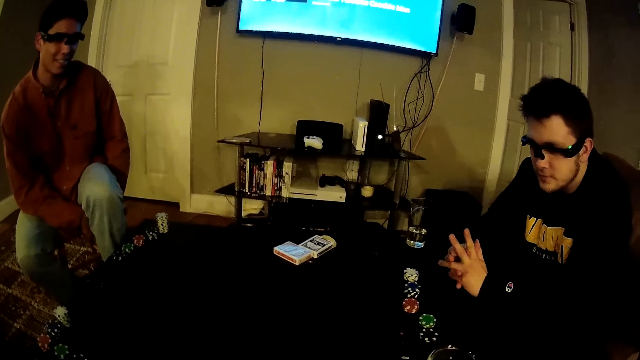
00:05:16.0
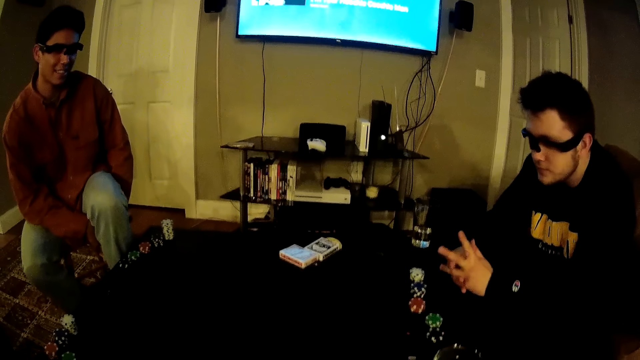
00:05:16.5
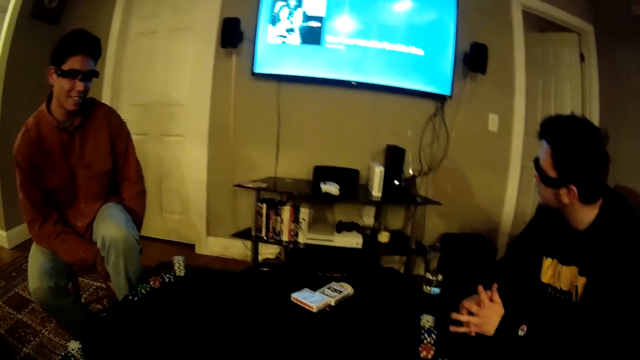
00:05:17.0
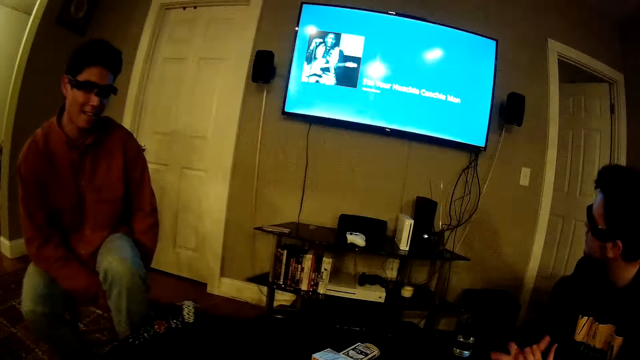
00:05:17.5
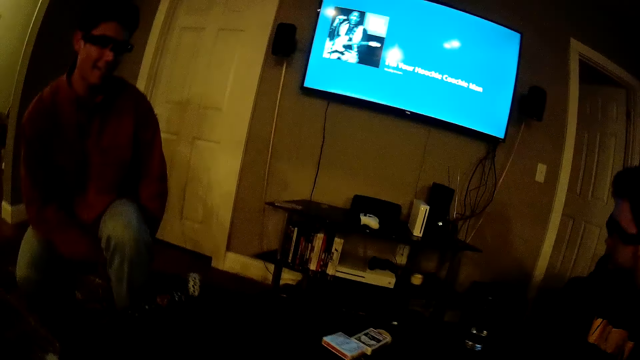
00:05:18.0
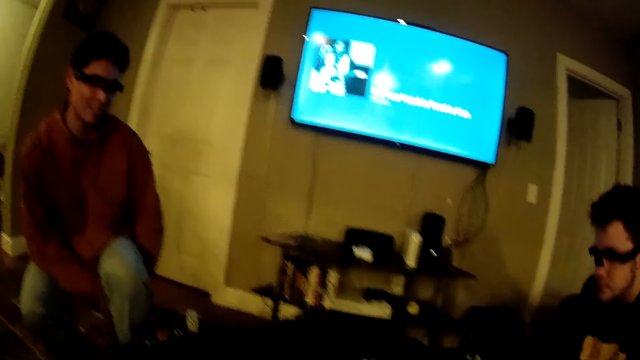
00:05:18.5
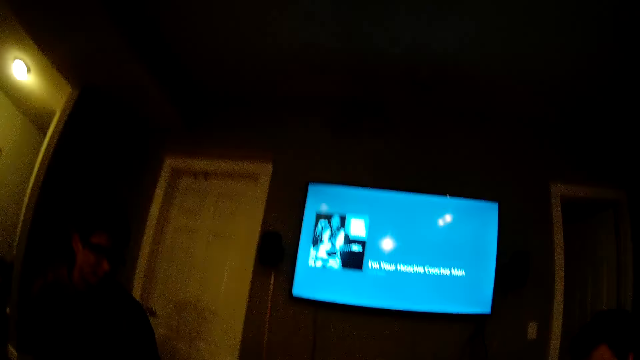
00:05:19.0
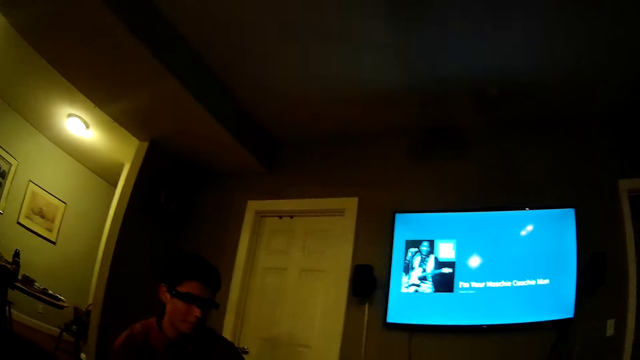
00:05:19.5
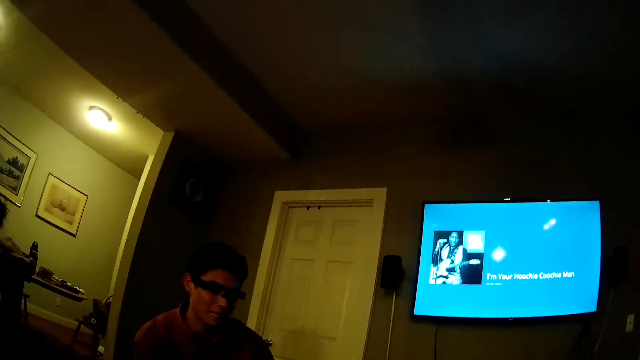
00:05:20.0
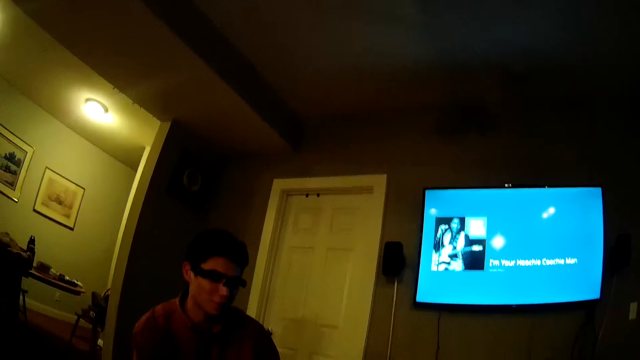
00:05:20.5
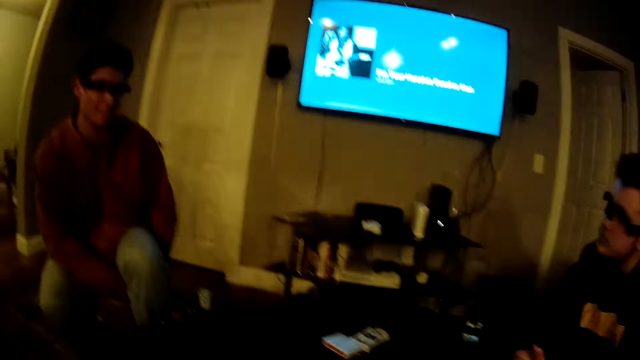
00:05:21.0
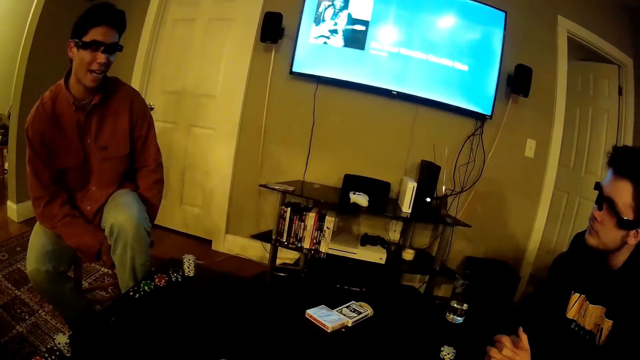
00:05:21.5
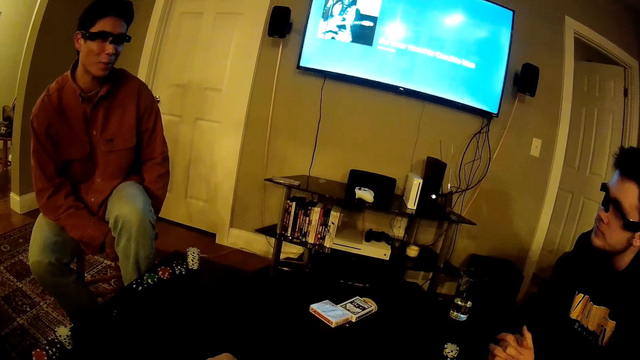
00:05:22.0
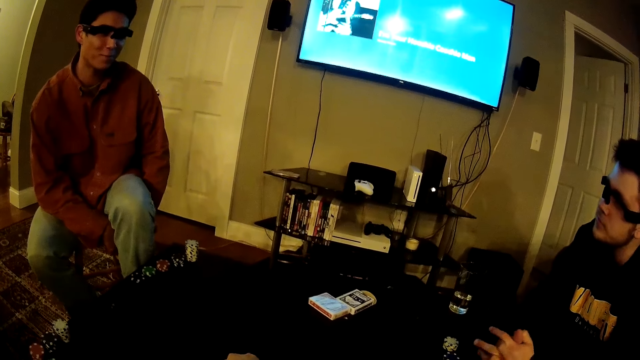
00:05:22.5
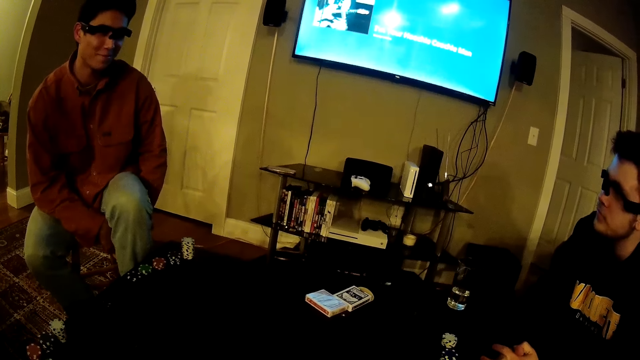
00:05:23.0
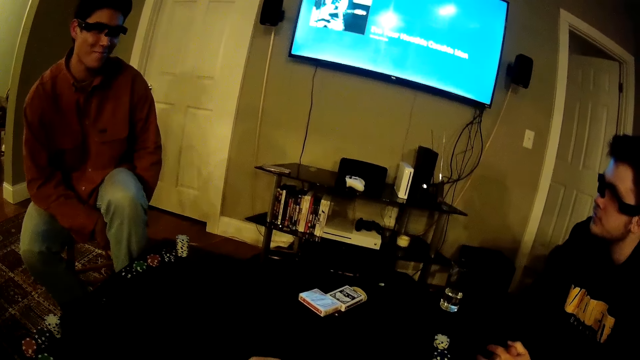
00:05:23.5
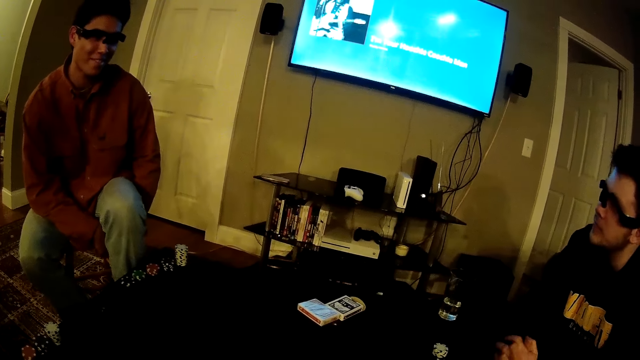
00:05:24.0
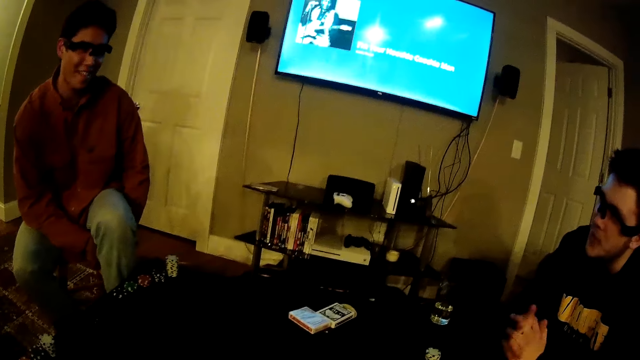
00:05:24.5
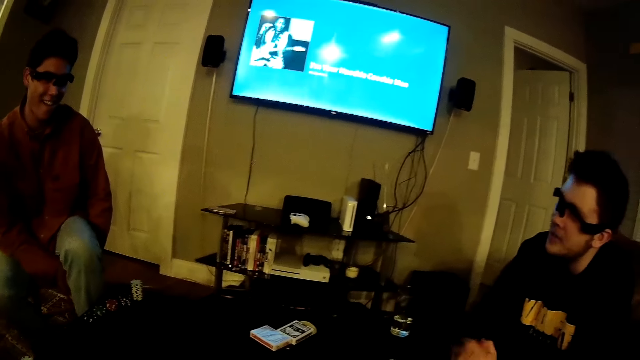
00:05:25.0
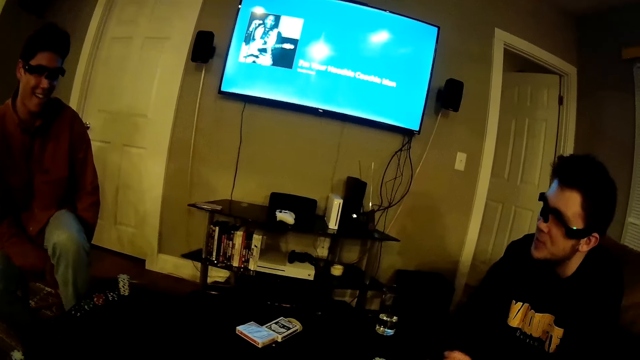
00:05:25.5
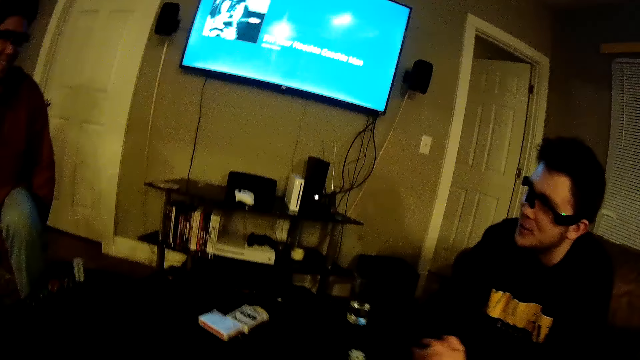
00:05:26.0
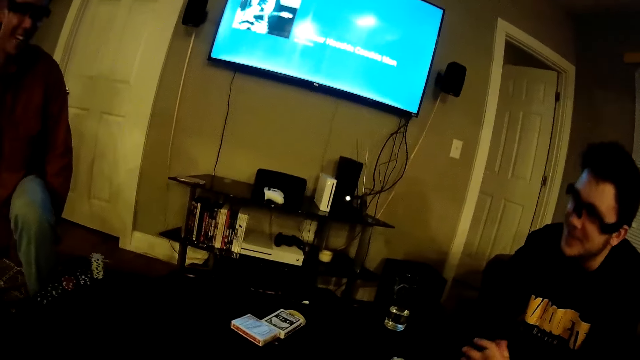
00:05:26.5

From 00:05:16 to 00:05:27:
A man watches the television. The camera wearer looks around the room. Another man converses with the first man. The first man responds to the other man.

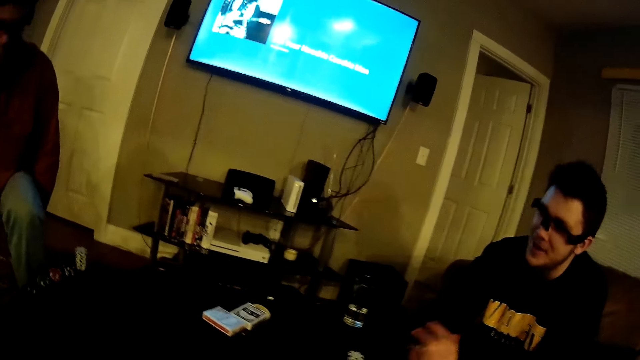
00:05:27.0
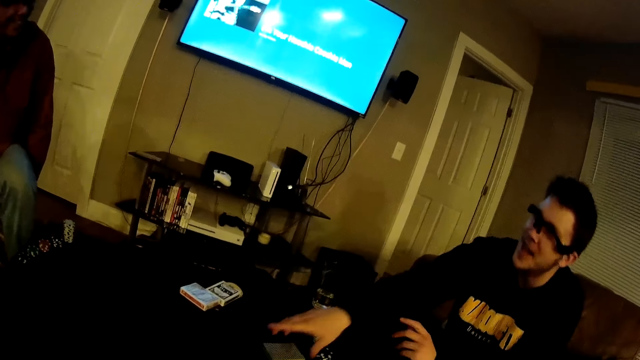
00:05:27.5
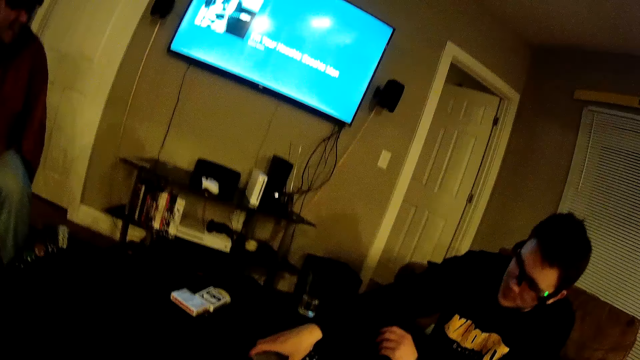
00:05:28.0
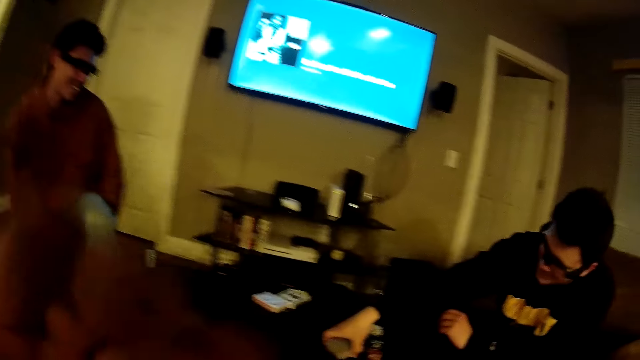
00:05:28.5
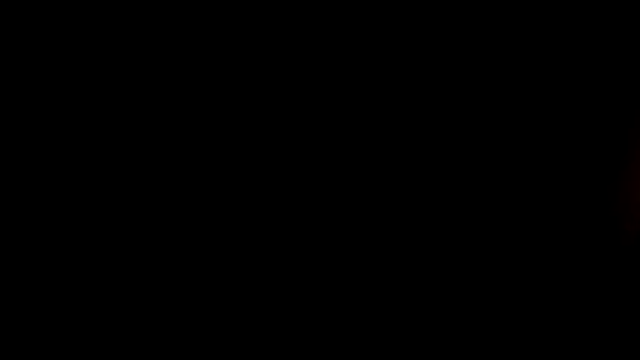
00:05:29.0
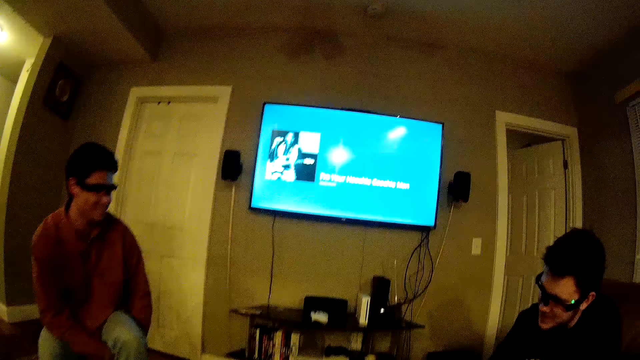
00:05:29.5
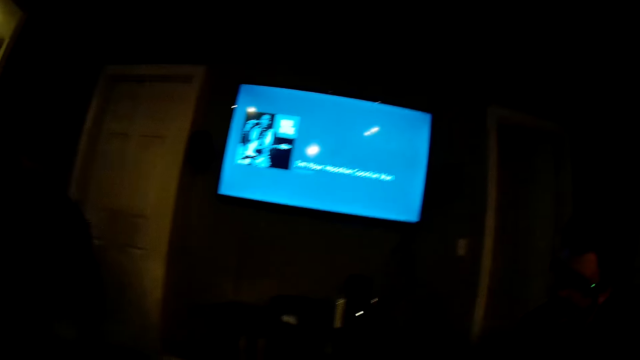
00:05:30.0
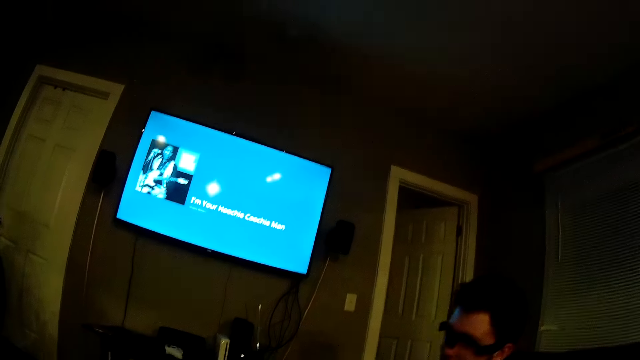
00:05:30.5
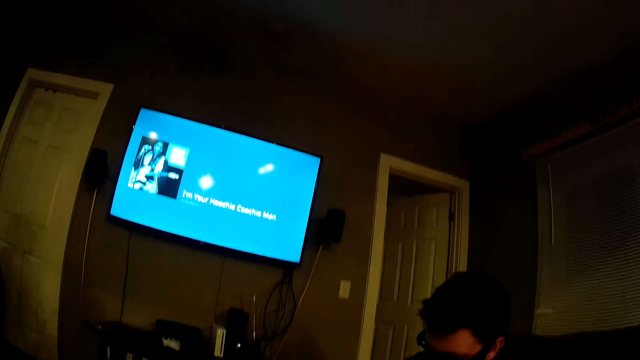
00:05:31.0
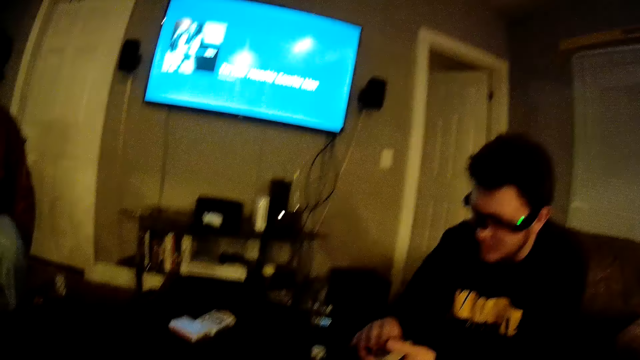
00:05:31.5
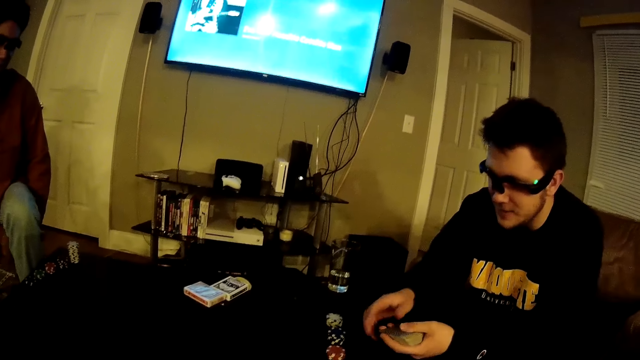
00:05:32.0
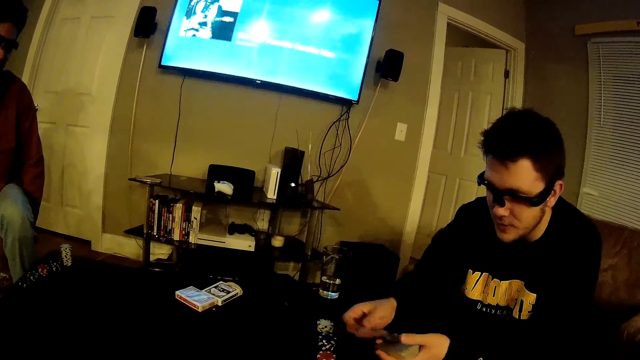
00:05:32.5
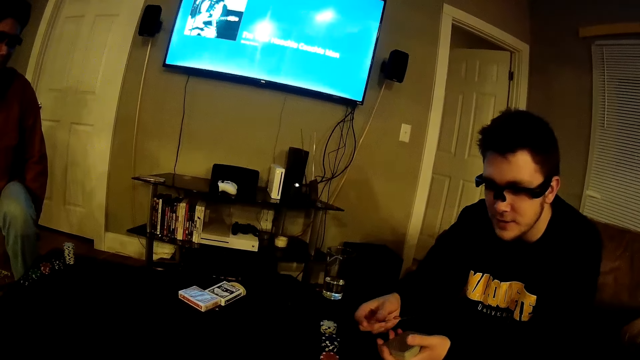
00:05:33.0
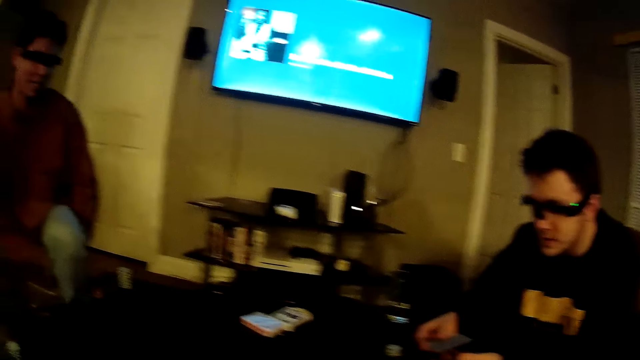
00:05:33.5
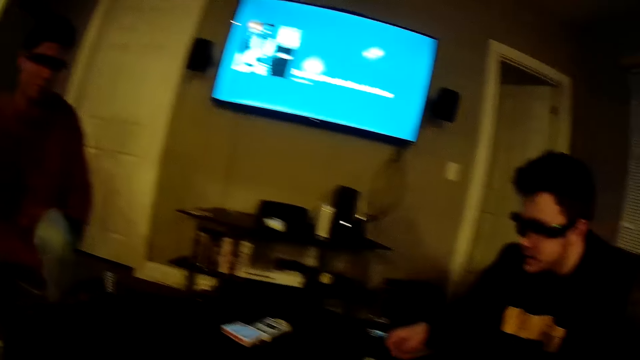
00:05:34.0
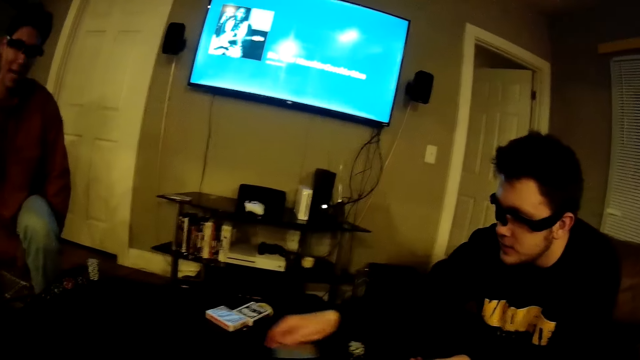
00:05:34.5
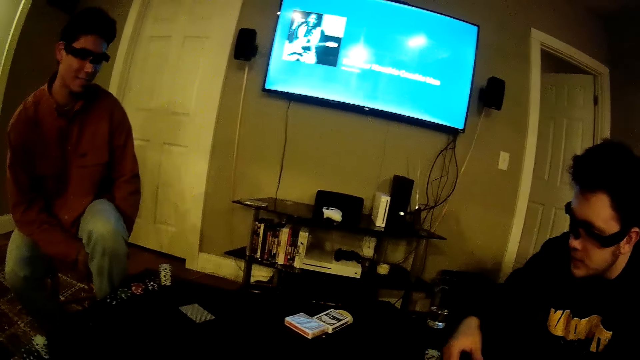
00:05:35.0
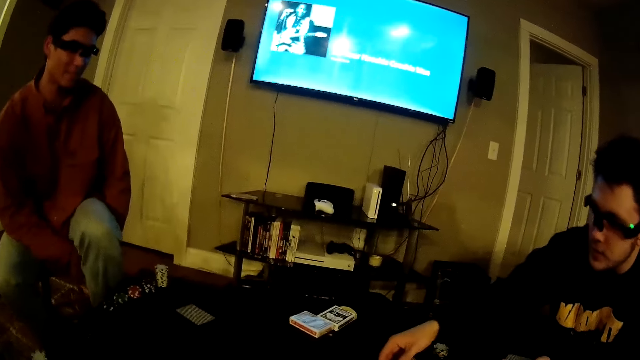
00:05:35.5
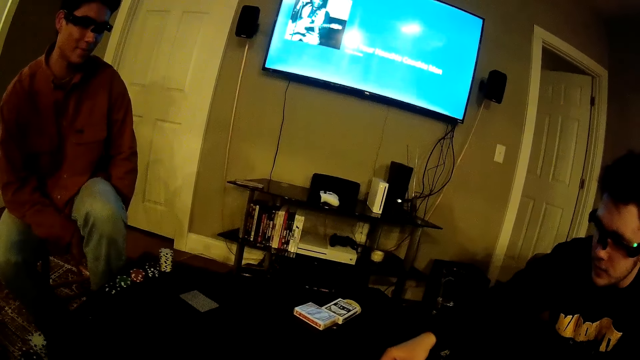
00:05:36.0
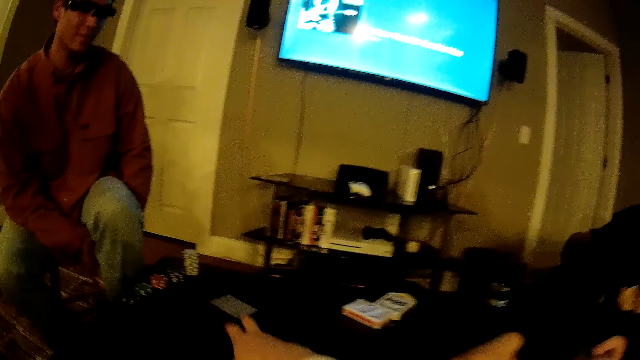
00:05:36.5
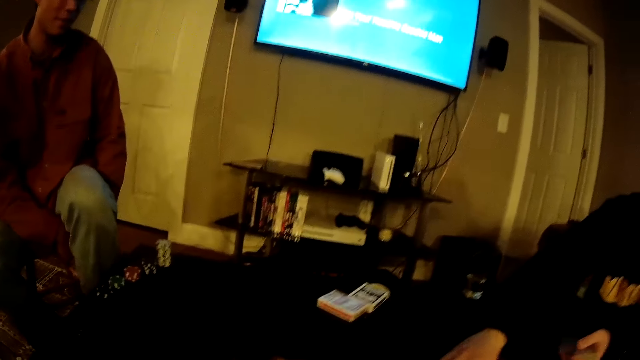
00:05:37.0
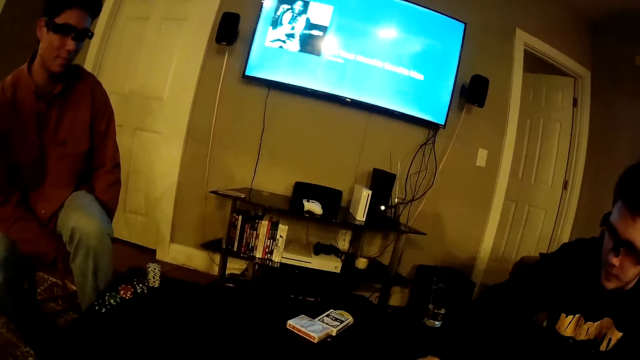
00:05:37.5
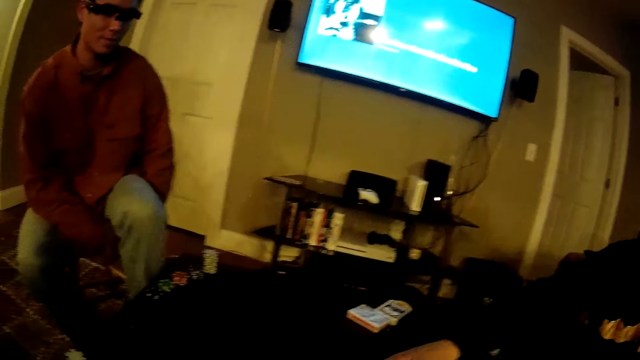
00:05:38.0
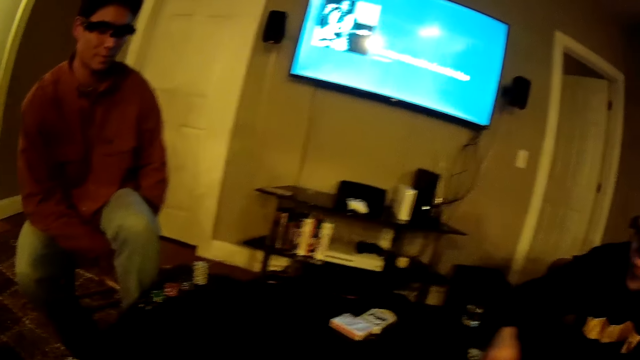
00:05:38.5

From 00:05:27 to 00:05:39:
A man picks the deck of cards from the table with his right hand. The camera wearer adjusts the camera. The man holds the deck of cards in his left hand. The man adjusts the cards. The man tosses cards to the camera wearer, another man and a third man. The camera wearer drags a card towards himself with his right hand. He picks a card from the table.
